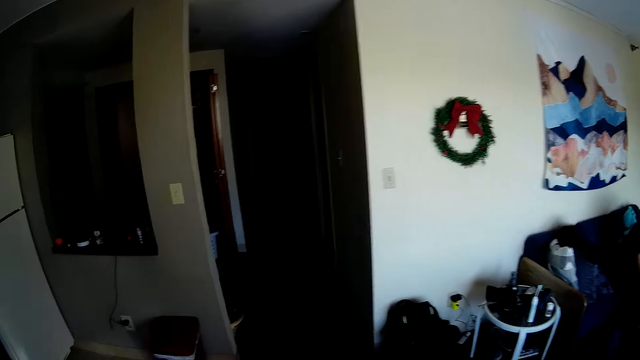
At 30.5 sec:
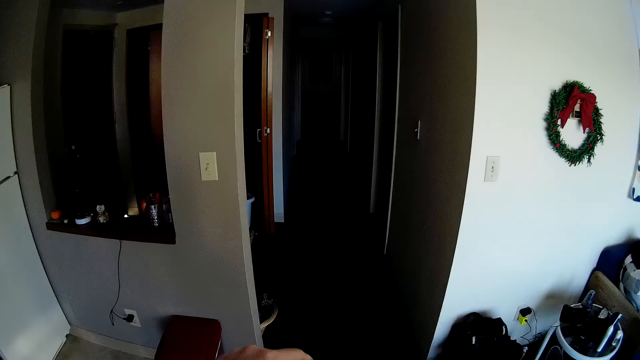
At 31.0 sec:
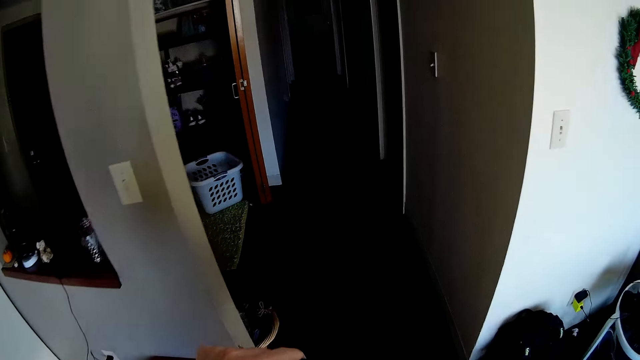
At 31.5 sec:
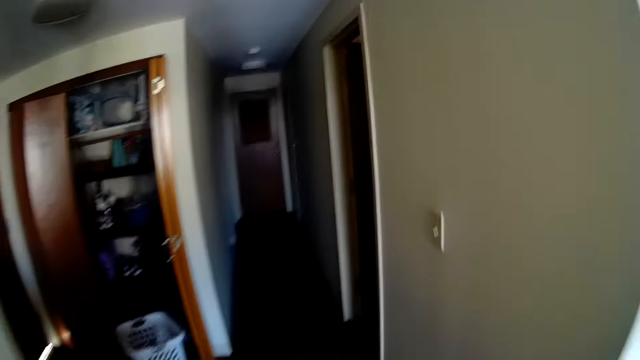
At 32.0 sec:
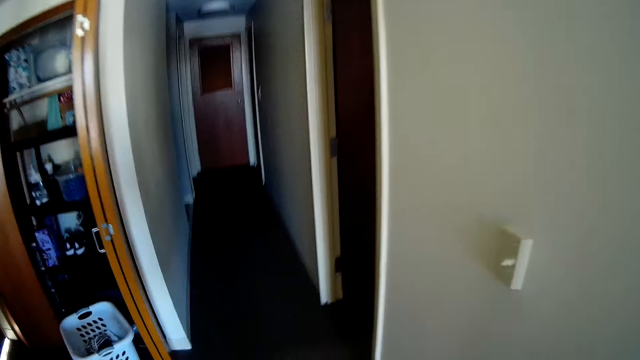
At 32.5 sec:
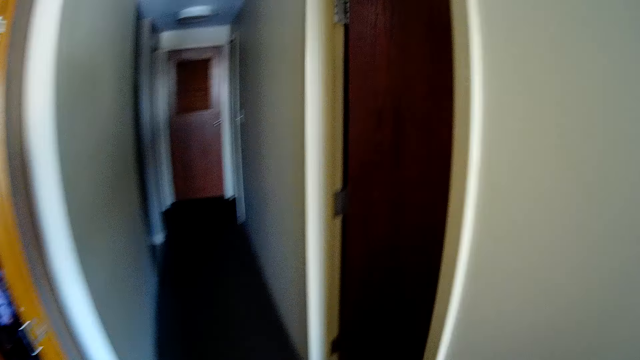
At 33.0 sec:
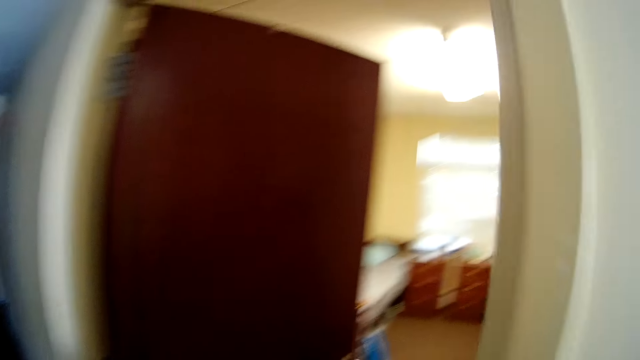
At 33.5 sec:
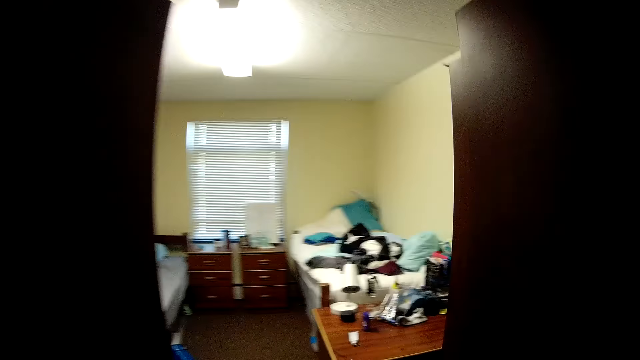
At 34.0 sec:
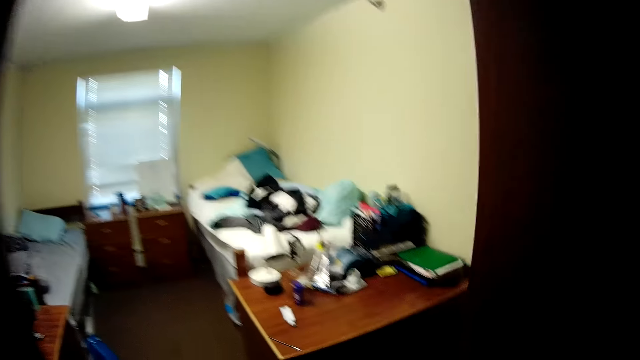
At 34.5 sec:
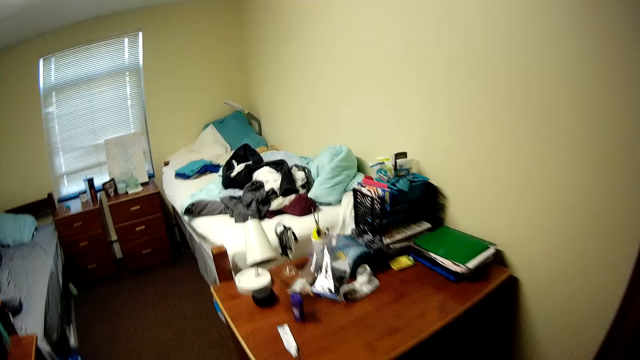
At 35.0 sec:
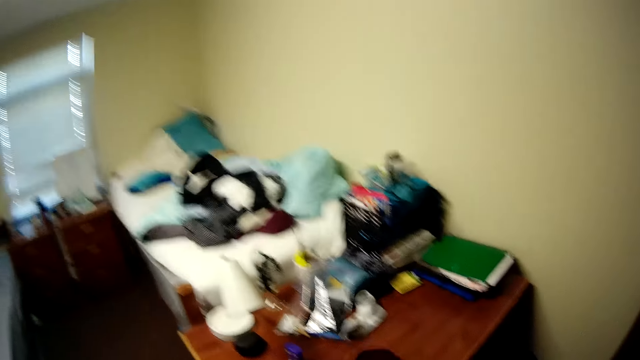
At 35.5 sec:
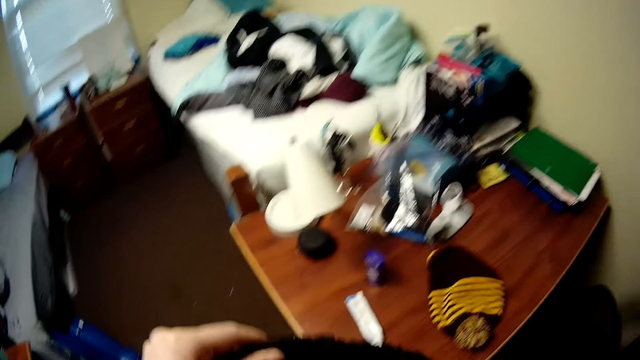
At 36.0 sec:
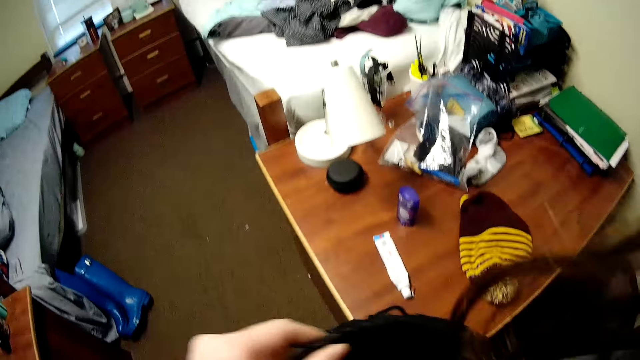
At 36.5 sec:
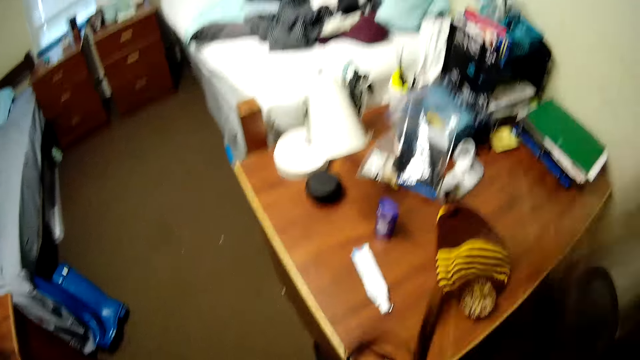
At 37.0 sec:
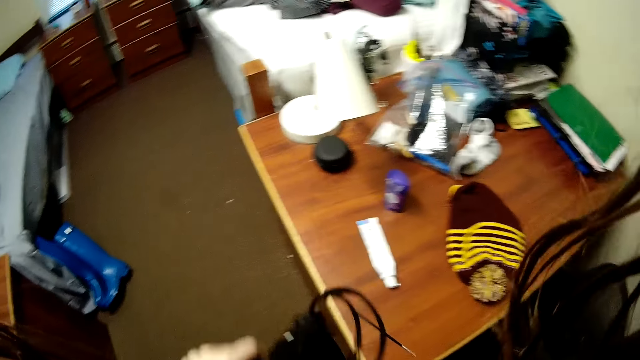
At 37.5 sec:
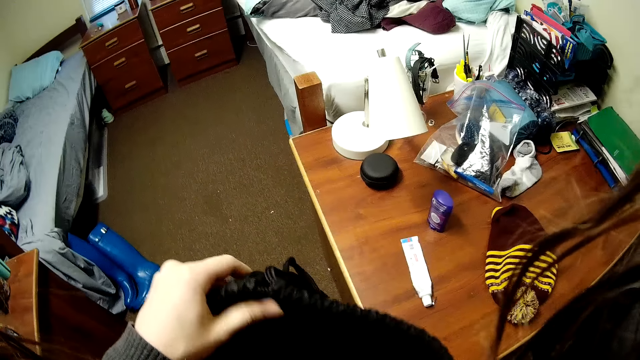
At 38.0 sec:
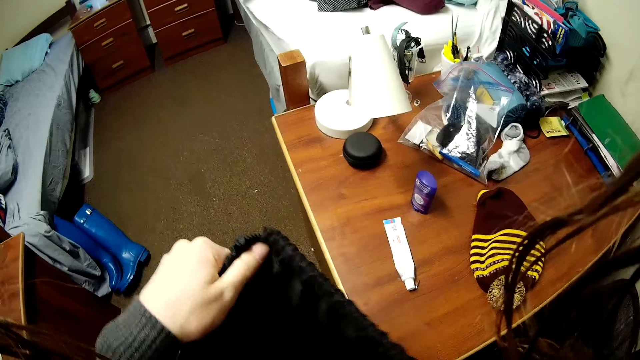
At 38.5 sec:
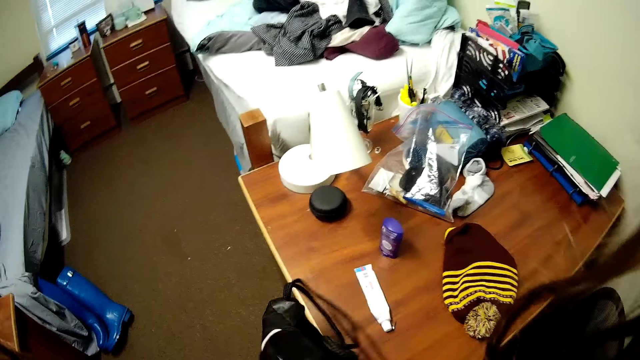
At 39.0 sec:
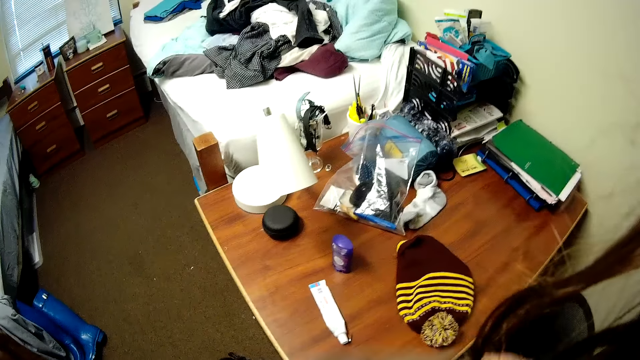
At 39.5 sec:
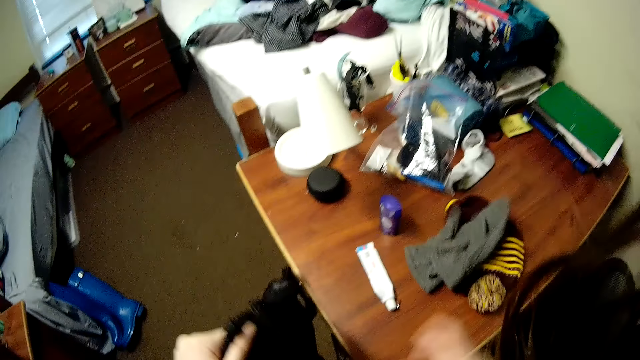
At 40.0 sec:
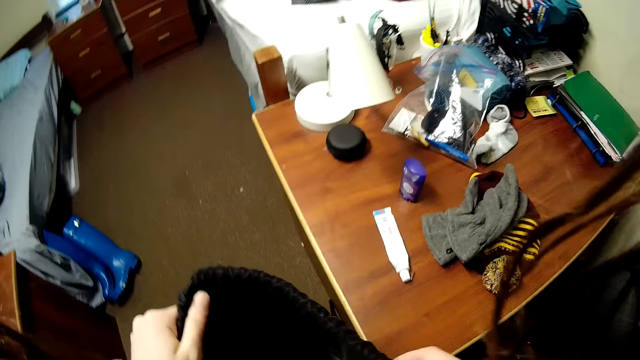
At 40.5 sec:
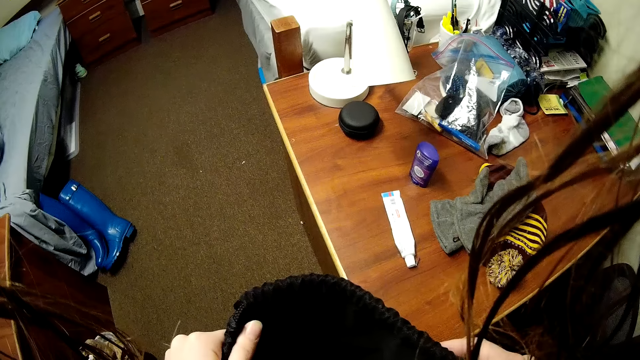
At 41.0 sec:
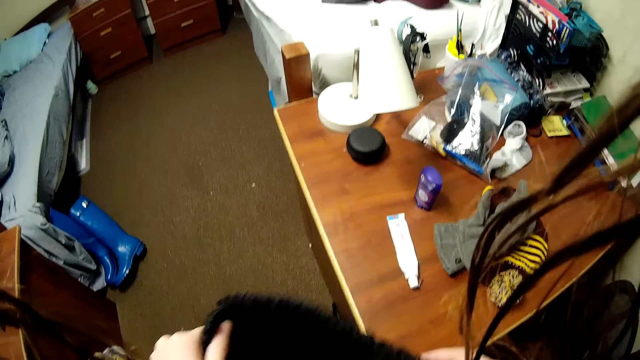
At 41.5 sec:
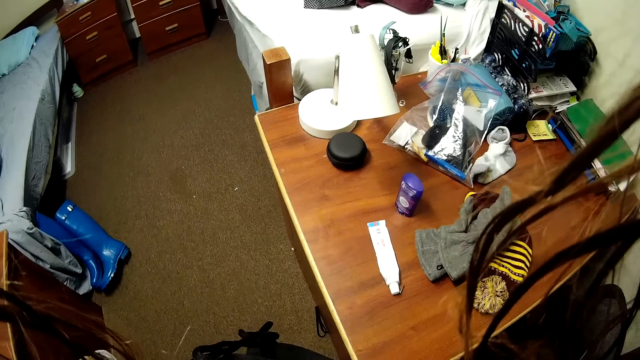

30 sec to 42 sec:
The camera wearer is walking in another room. They walk around. They hold a cloth. They put the gloves on the table.

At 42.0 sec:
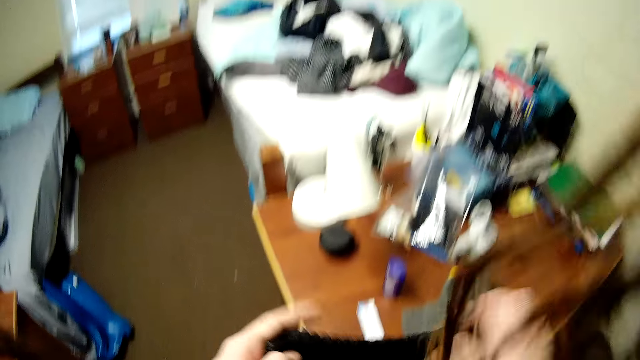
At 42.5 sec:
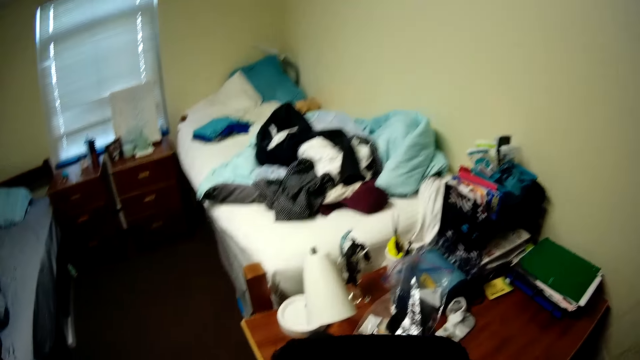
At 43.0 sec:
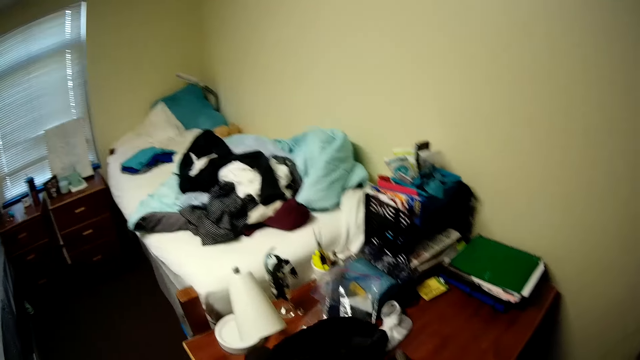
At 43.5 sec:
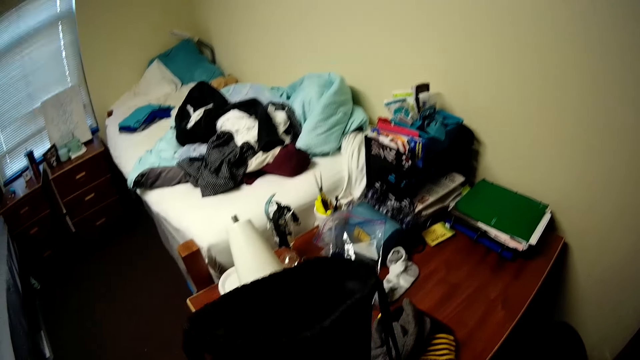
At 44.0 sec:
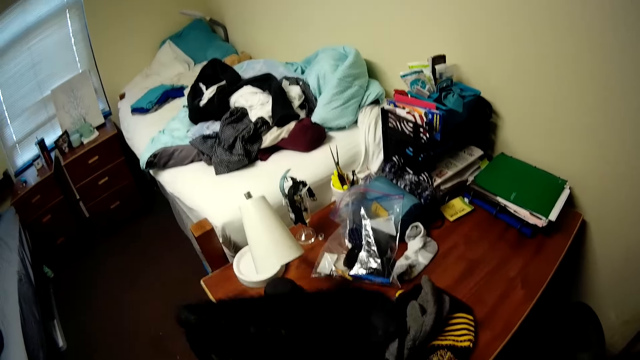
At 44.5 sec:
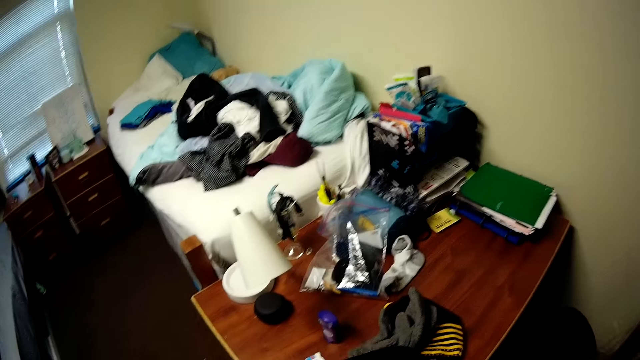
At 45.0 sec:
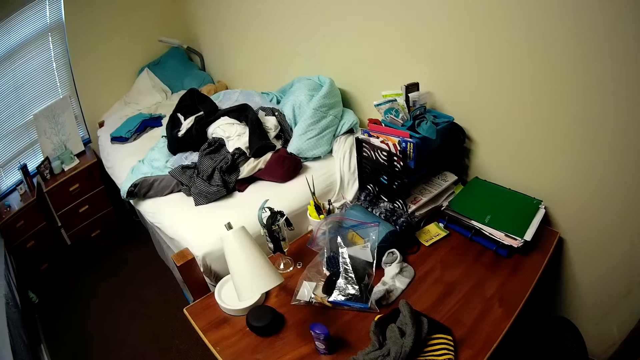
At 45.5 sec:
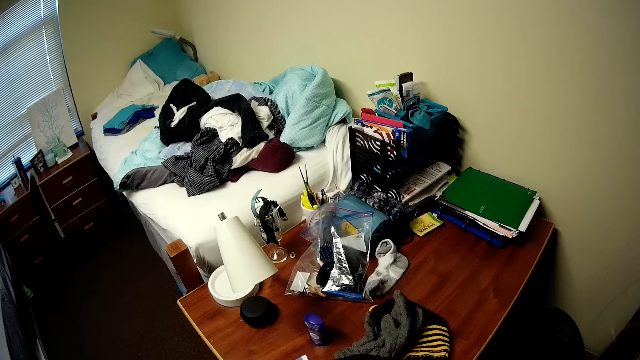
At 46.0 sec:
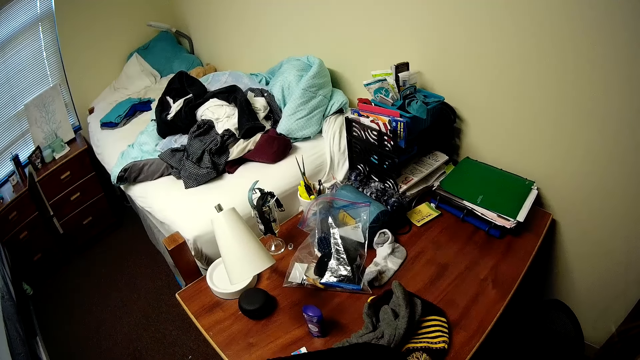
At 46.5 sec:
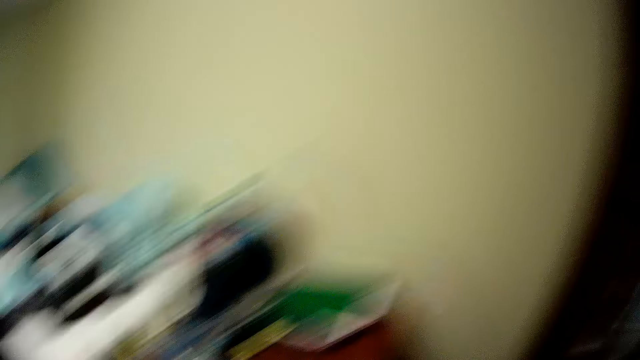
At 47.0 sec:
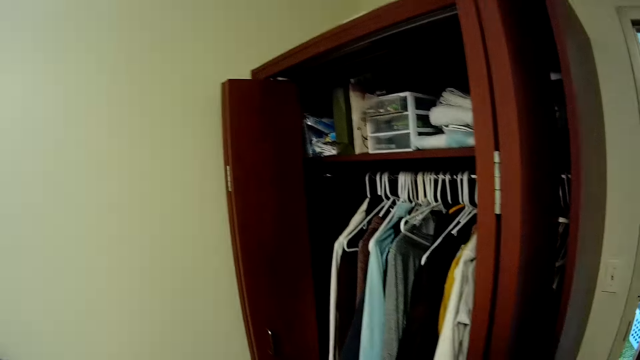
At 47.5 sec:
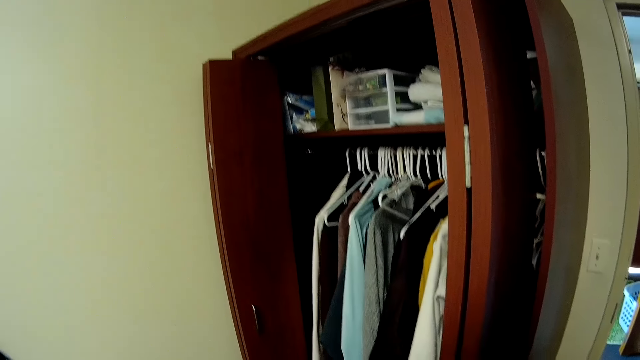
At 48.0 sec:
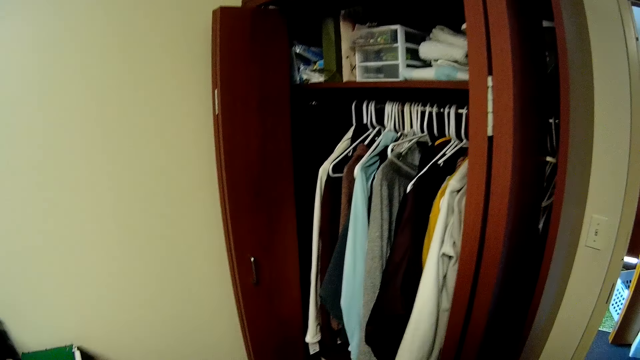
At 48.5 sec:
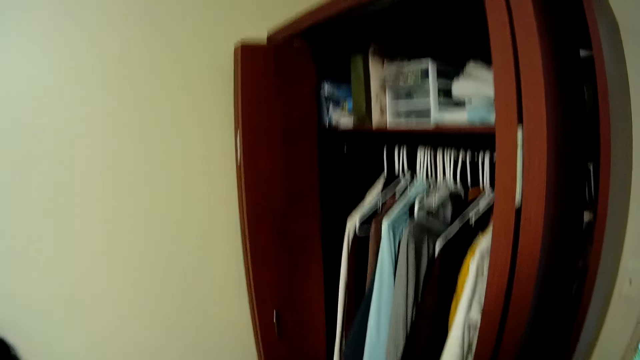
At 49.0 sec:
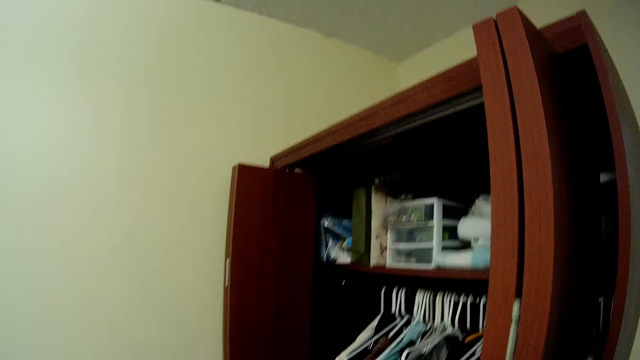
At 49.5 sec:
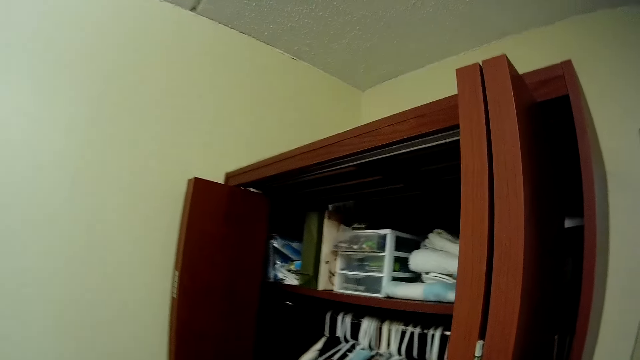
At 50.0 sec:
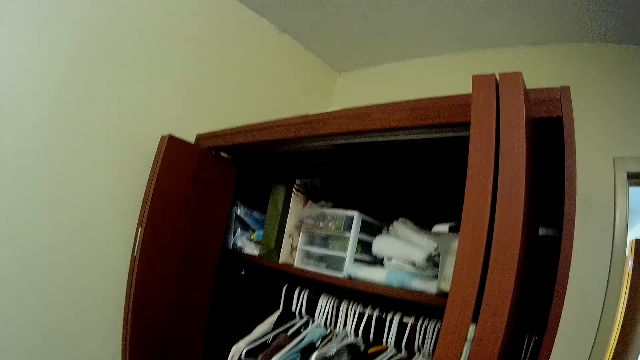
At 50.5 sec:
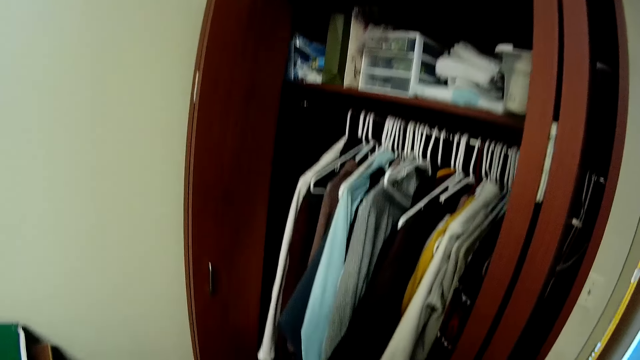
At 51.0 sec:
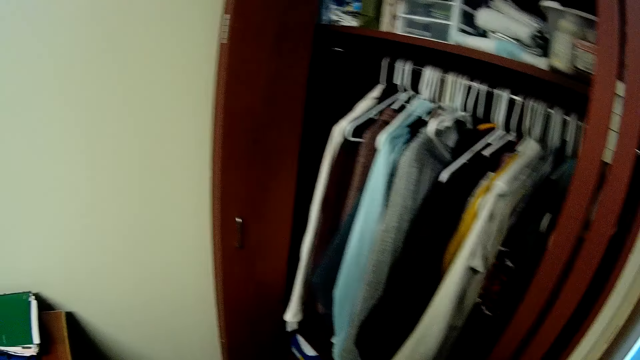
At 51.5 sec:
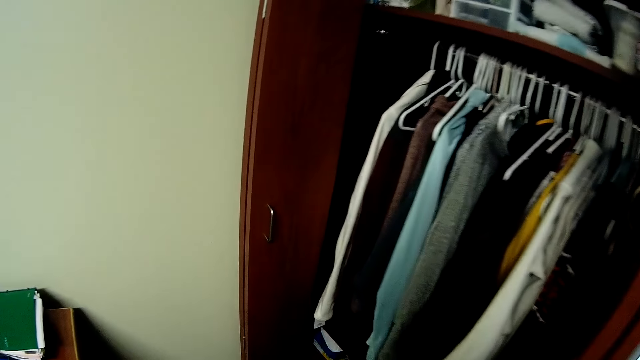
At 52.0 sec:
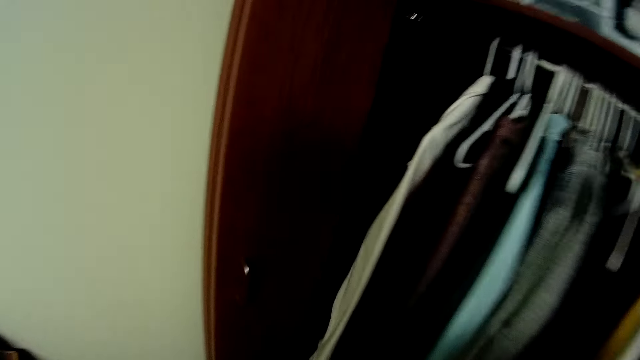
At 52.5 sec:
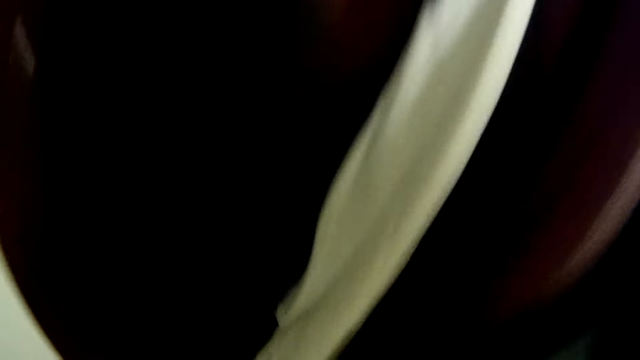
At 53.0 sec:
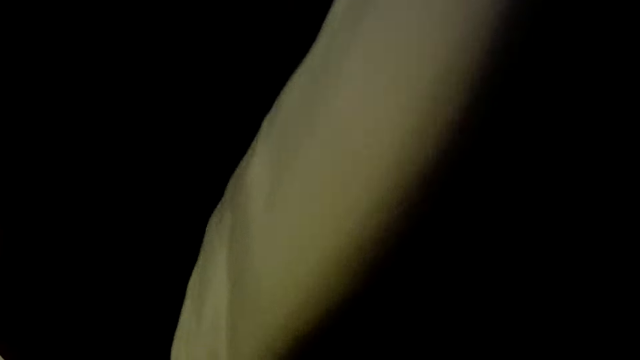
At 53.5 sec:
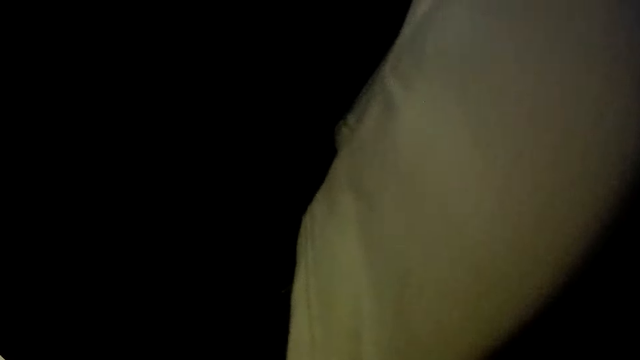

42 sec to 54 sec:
The camera wearer is putting clothes on the table. They hold the cloth. They look around. They pick something.
